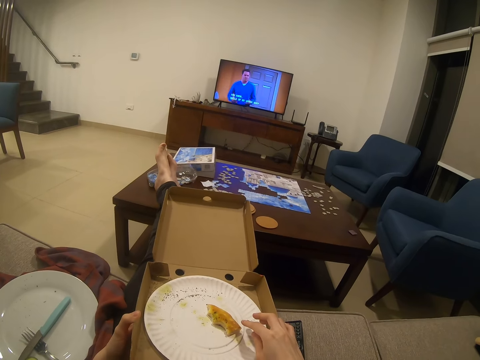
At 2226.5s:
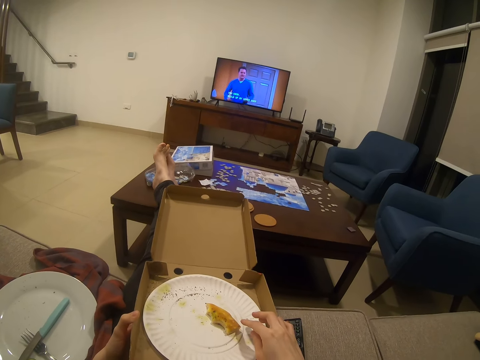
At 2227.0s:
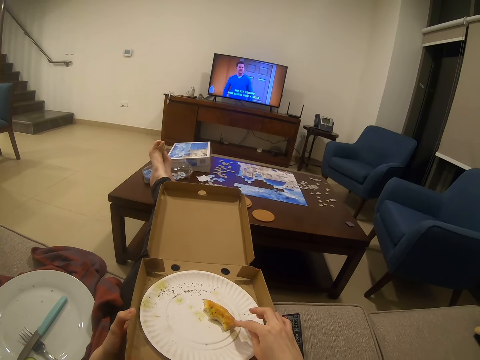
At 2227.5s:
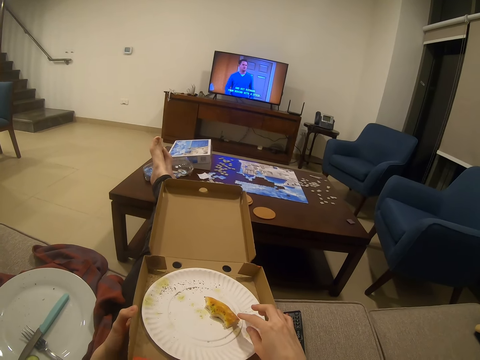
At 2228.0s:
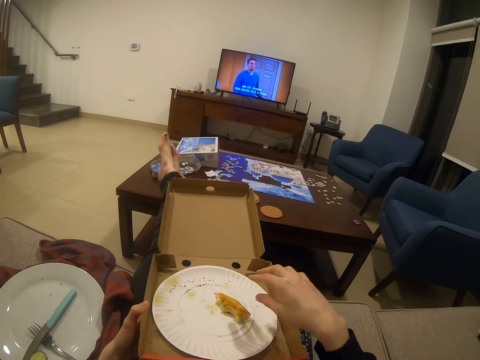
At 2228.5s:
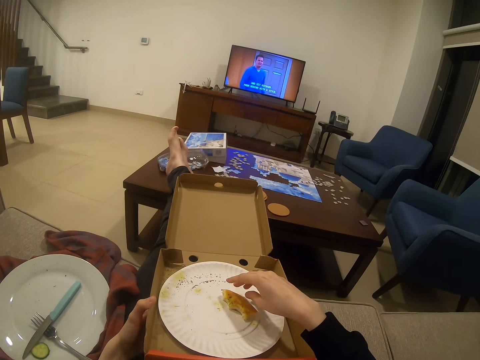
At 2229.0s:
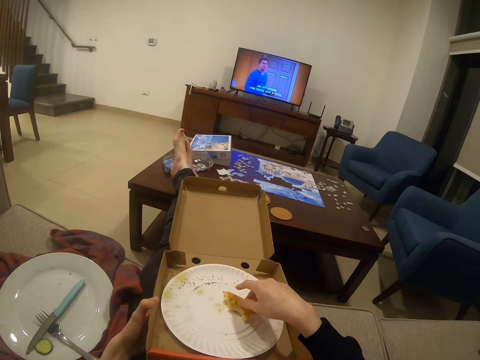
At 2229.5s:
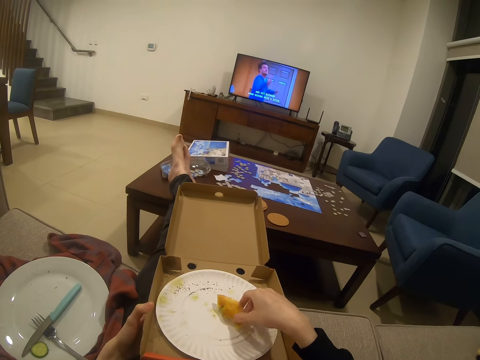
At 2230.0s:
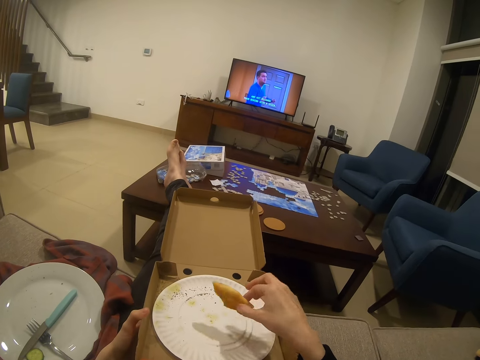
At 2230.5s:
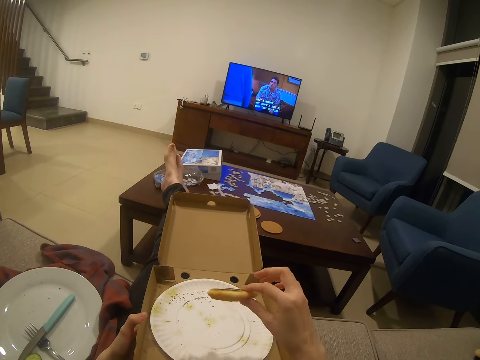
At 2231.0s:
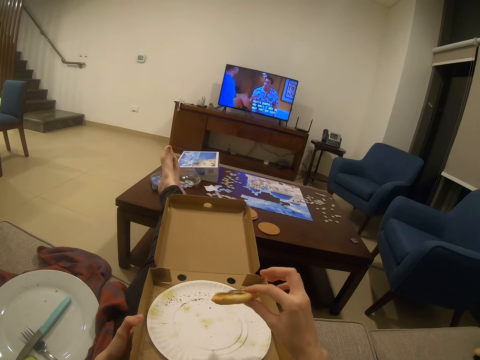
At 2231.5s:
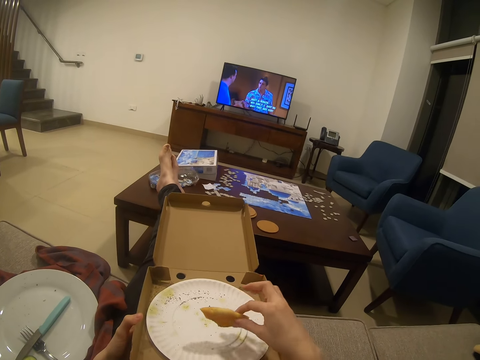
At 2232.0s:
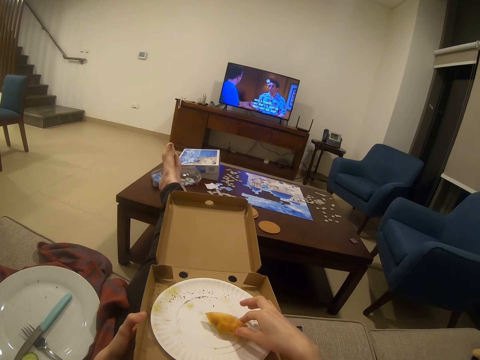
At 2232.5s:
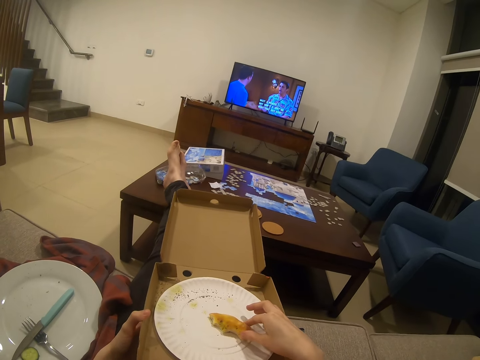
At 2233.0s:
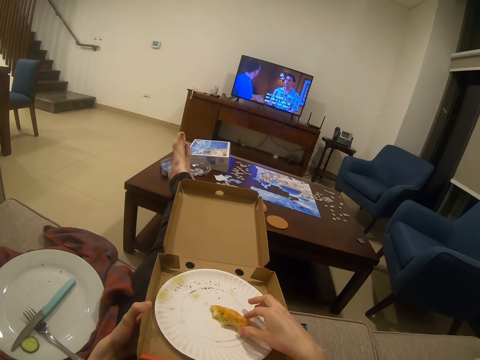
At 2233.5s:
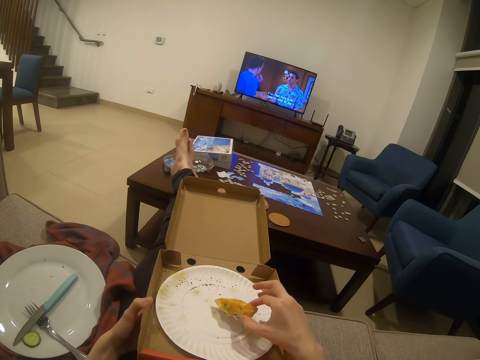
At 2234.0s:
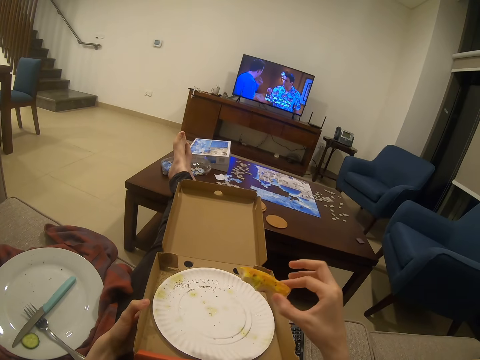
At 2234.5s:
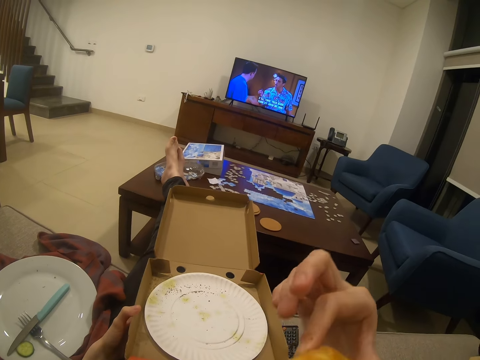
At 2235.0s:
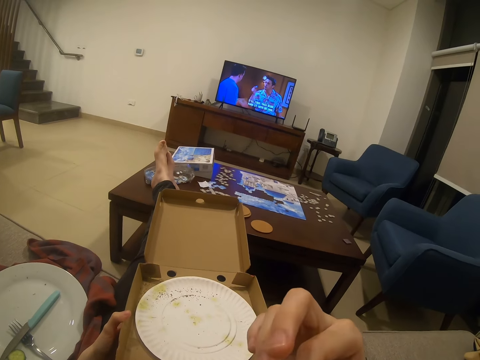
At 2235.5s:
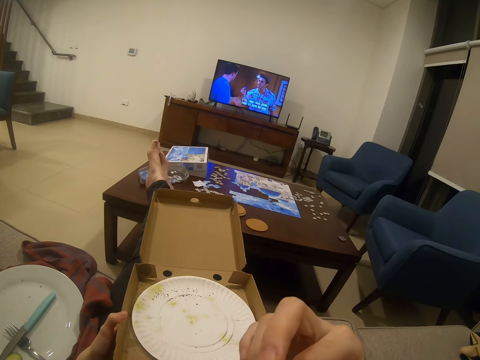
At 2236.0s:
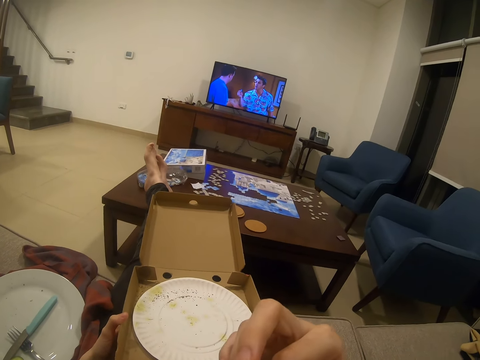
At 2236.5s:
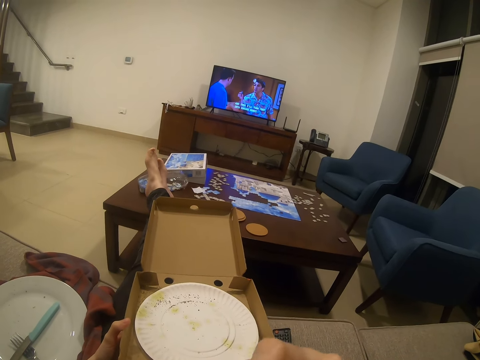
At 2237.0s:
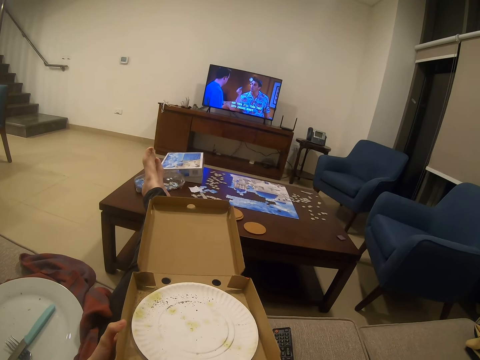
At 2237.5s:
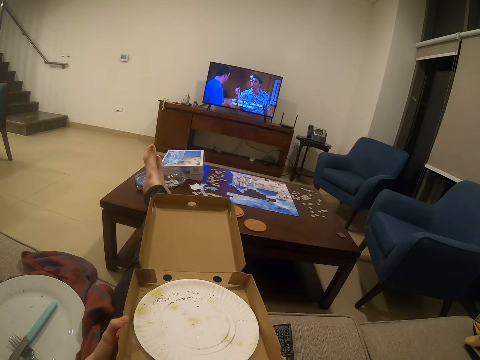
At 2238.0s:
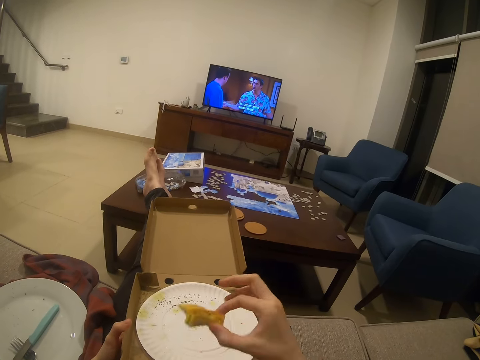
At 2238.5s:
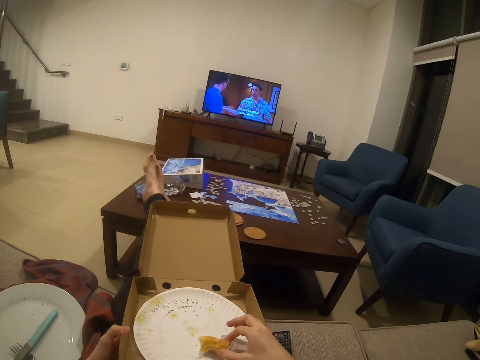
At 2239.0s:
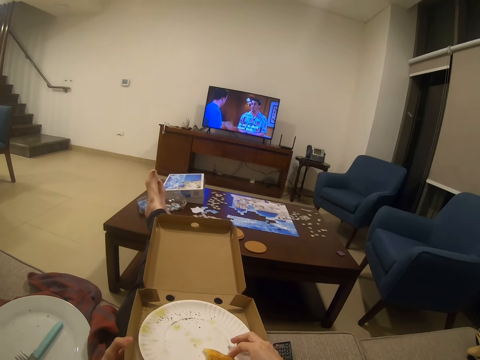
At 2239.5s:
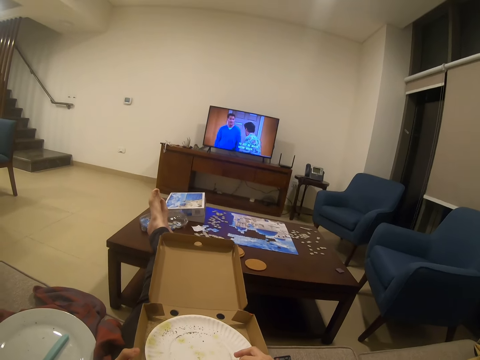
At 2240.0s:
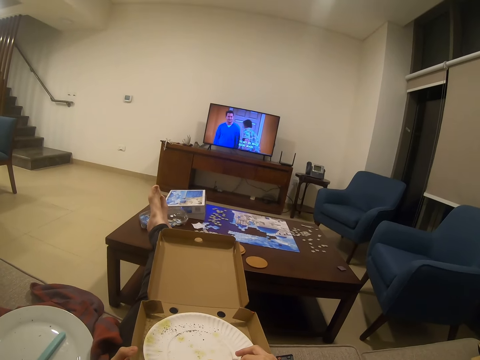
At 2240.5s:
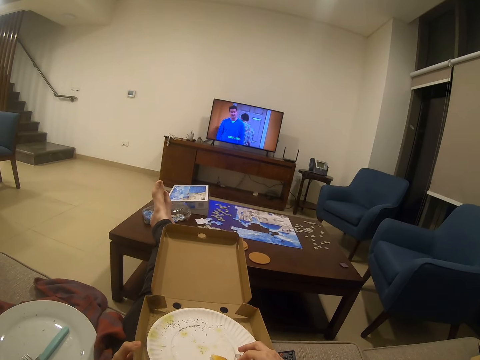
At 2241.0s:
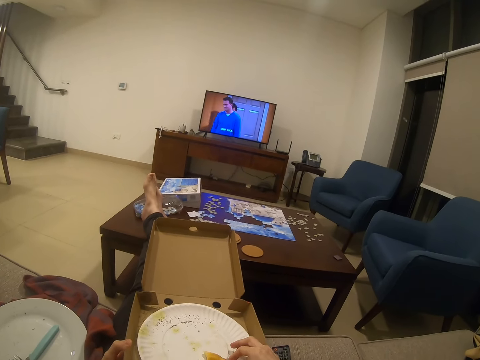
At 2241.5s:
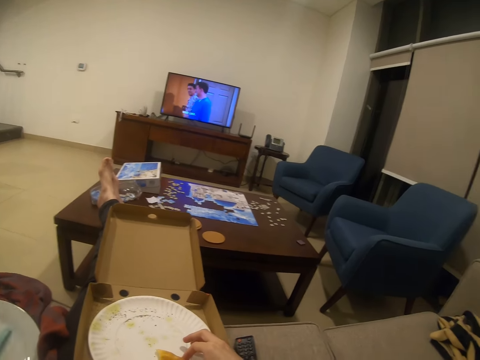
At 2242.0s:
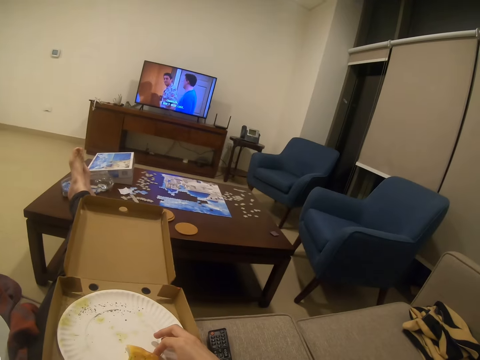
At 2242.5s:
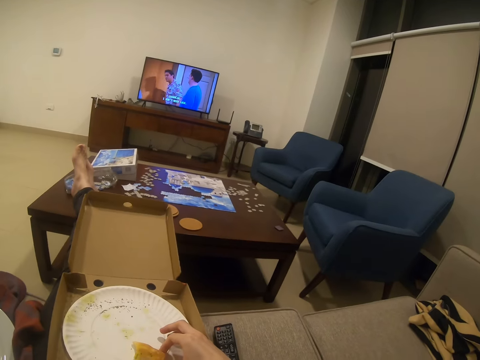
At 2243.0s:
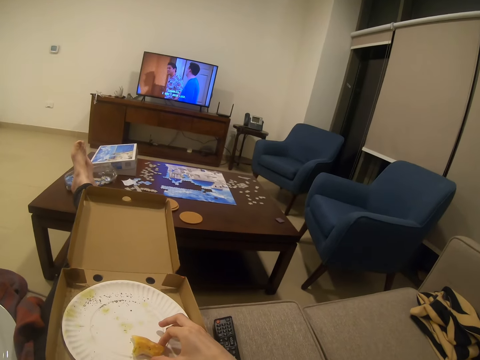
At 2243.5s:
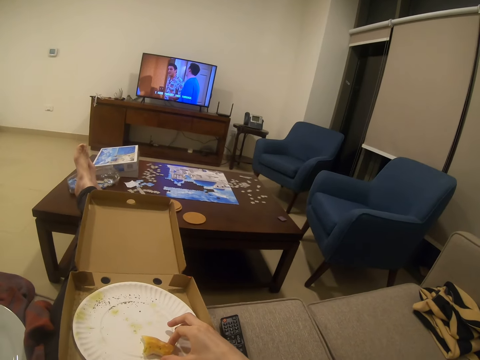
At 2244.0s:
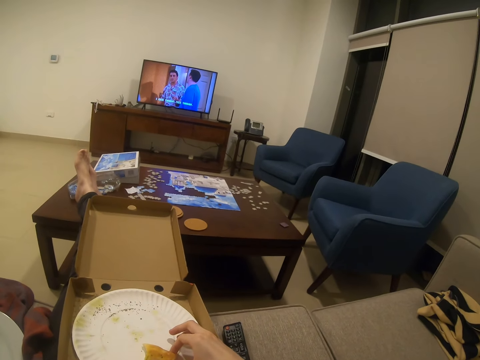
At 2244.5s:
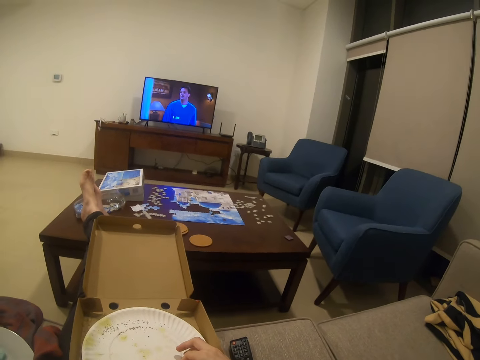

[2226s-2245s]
The camera wearer picks a piece of pizza on a plate. They put down the piece of pizza. They pick a piece of pizza on the plate. They bite the piece of pizza. They put down the piece of pizza on the plate. They move up the other hand.

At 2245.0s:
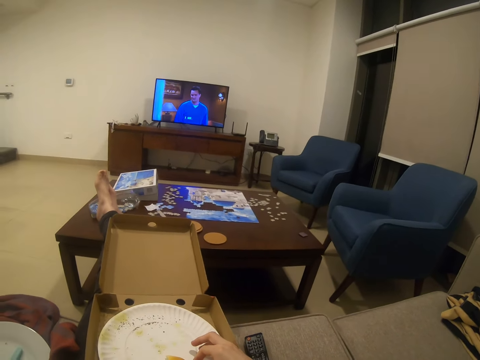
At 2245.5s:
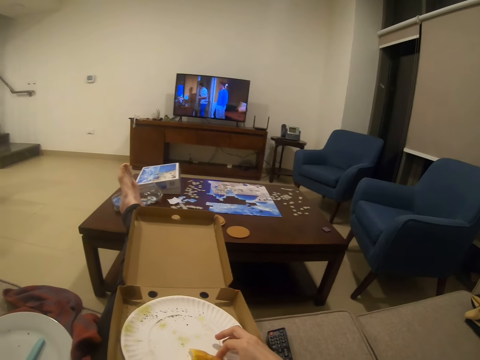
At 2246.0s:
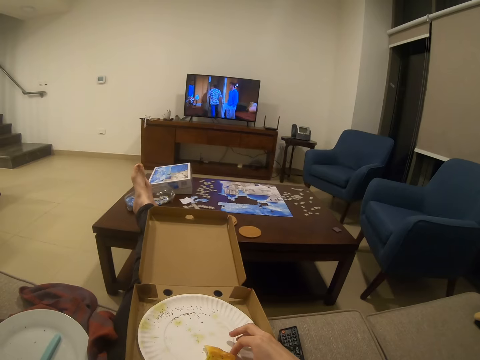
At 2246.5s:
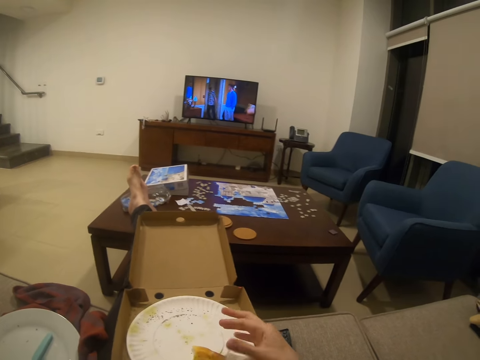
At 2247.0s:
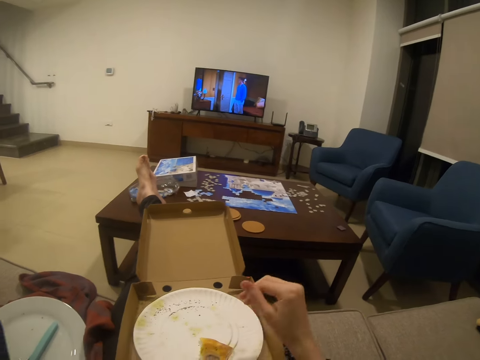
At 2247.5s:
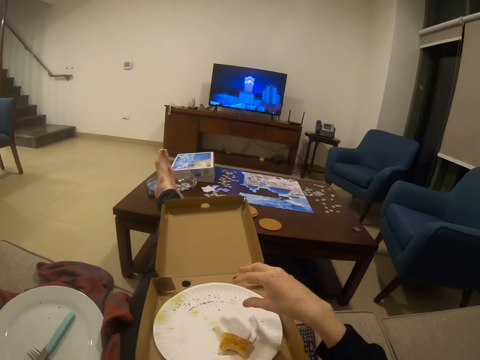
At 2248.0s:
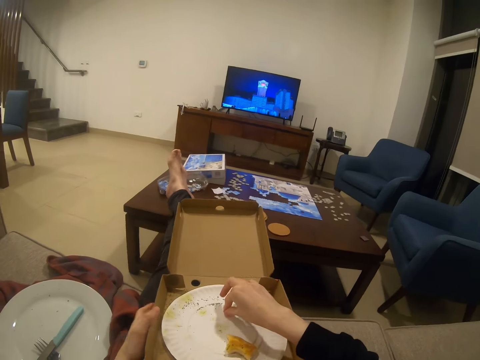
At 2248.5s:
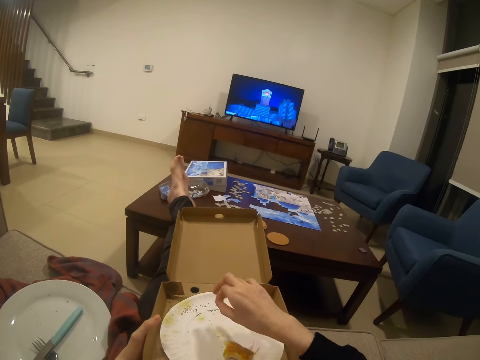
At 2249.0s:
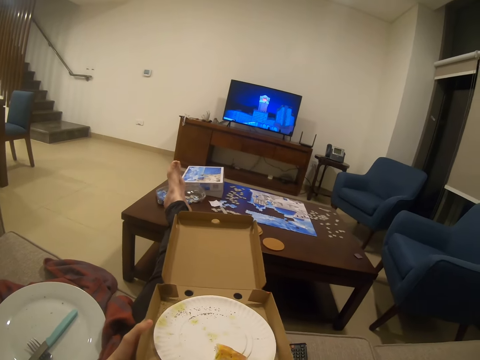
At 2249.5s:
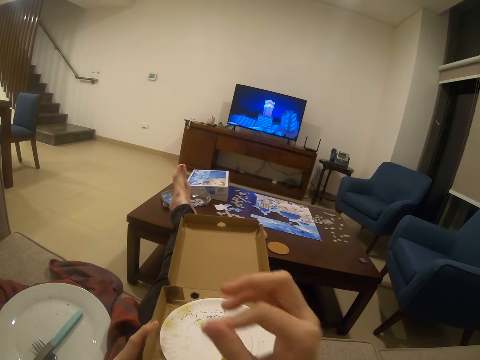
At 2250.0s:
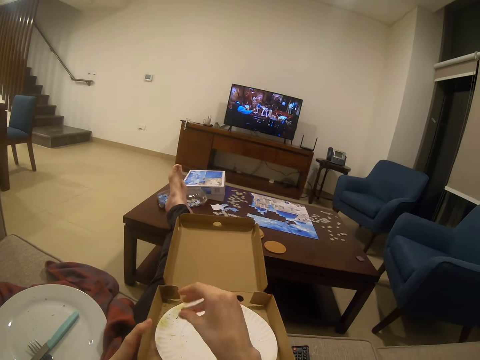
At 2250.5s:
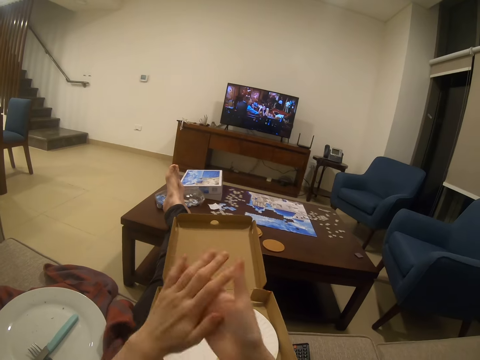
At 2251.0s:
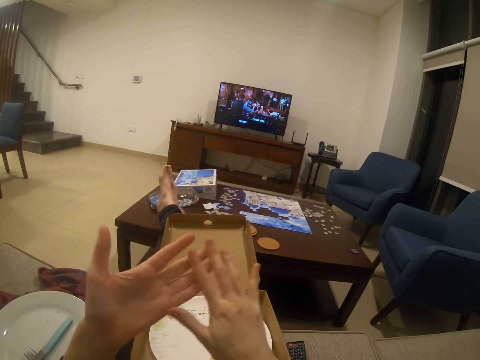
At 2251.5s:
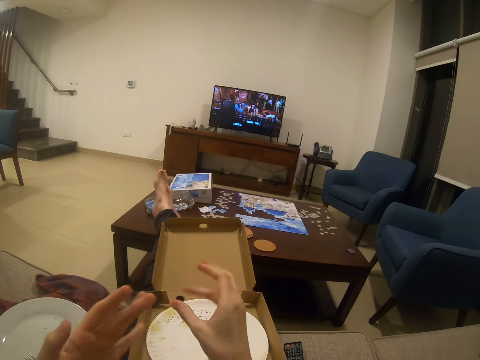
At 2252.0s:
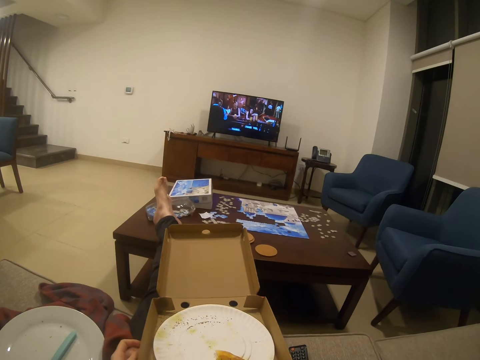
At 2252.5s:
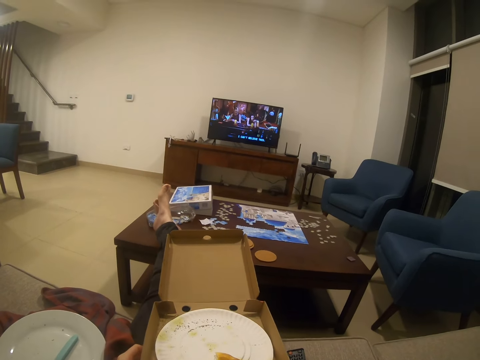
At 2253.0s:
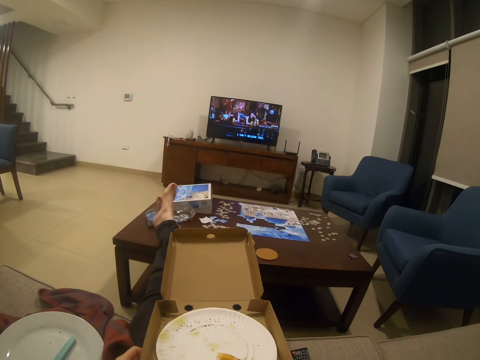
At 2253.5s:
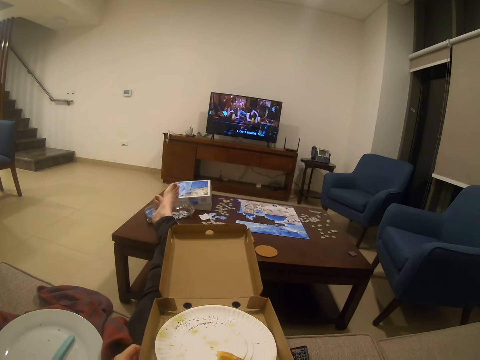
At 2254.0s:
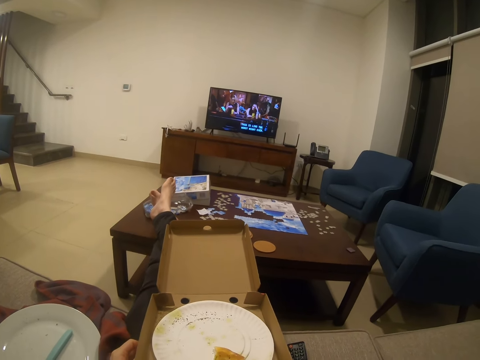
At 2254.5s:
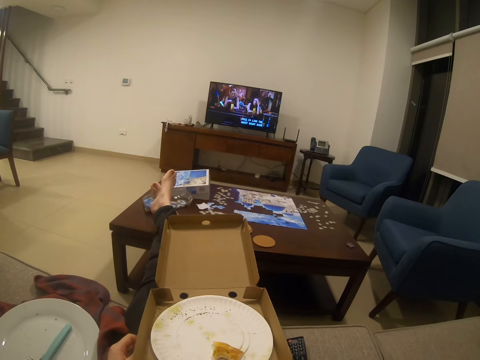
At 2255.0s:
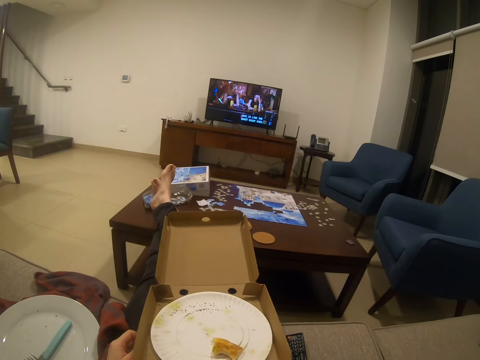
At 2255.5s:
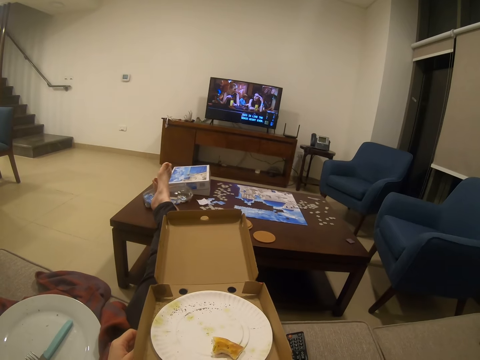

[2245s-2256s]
The camera wearer picks a pizza particle and eats the pizza particle. They rub hands together. They watch a movie on a television.
